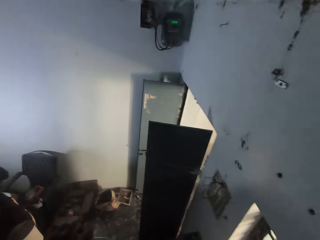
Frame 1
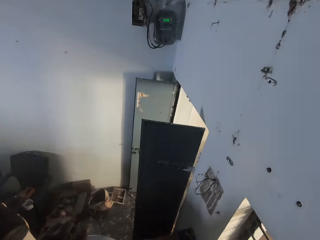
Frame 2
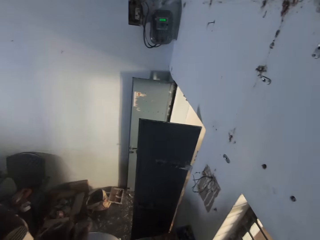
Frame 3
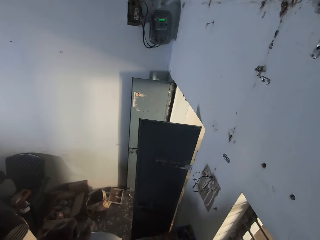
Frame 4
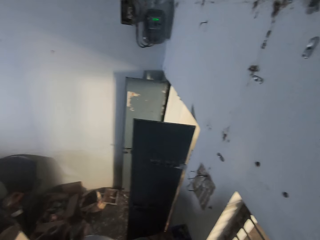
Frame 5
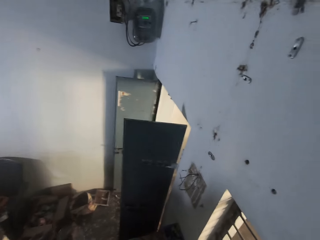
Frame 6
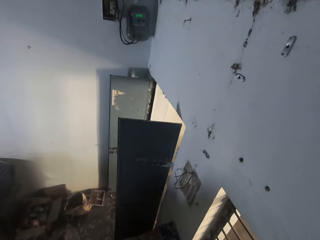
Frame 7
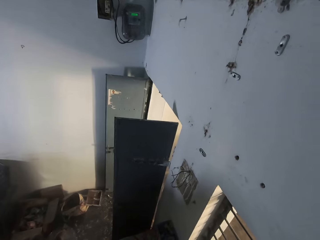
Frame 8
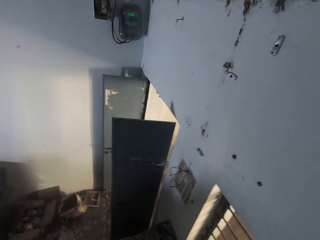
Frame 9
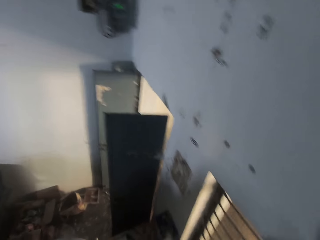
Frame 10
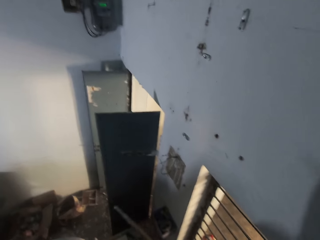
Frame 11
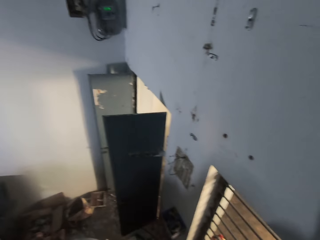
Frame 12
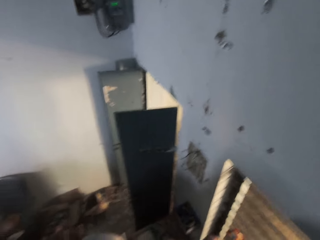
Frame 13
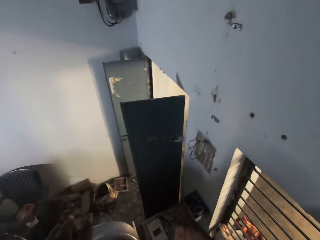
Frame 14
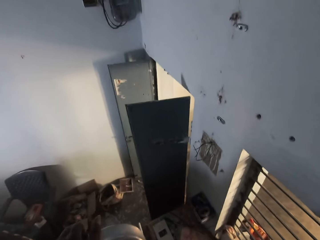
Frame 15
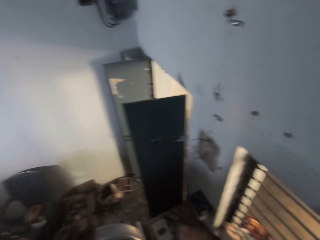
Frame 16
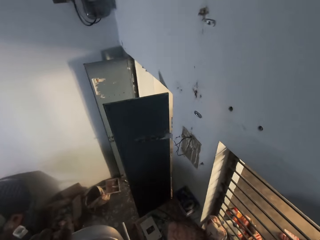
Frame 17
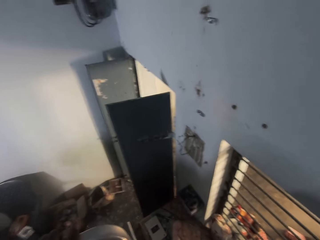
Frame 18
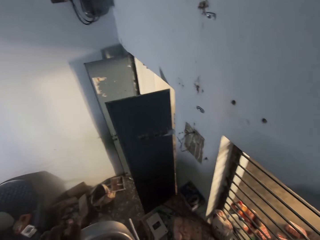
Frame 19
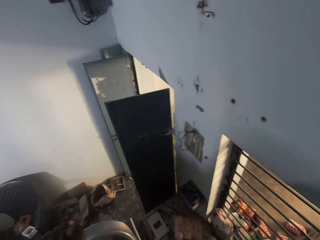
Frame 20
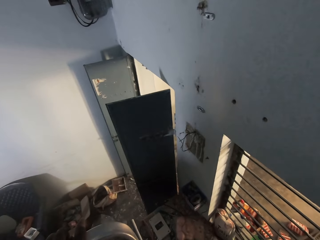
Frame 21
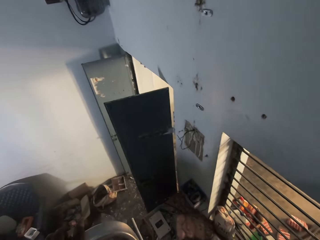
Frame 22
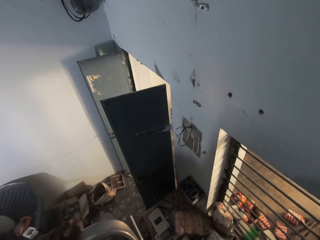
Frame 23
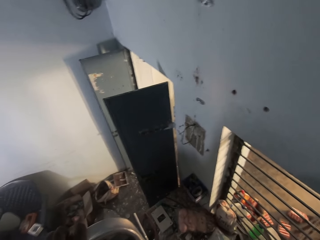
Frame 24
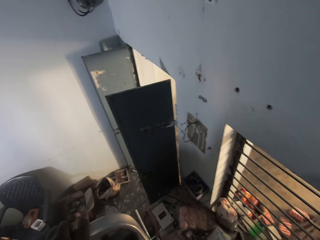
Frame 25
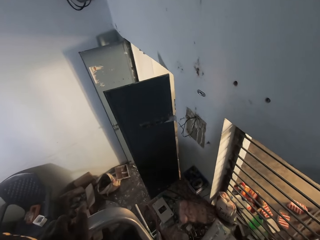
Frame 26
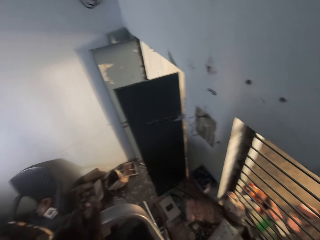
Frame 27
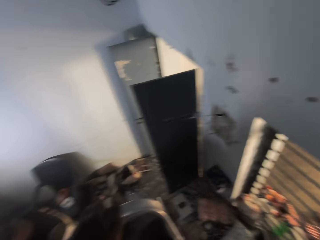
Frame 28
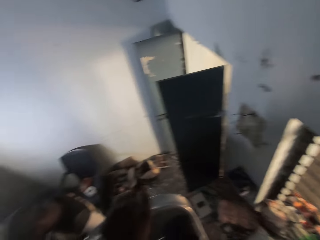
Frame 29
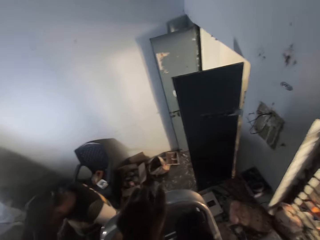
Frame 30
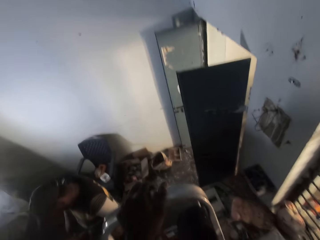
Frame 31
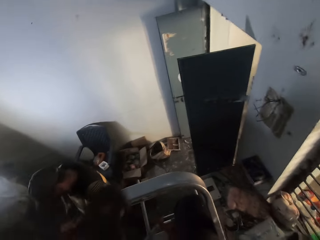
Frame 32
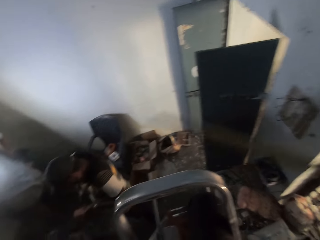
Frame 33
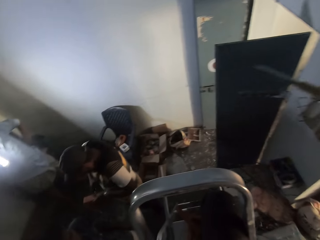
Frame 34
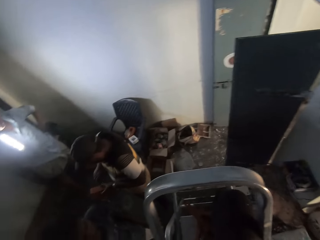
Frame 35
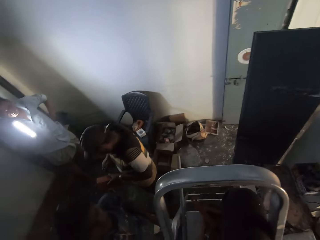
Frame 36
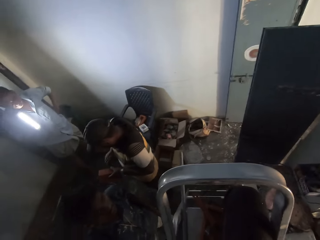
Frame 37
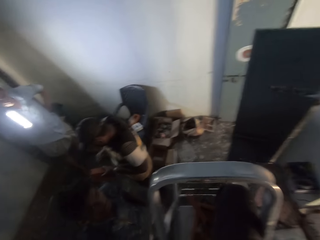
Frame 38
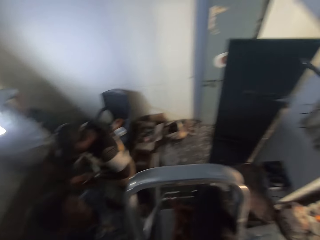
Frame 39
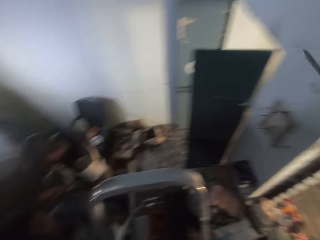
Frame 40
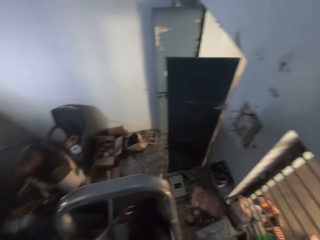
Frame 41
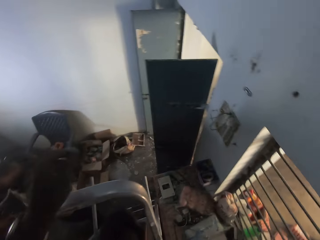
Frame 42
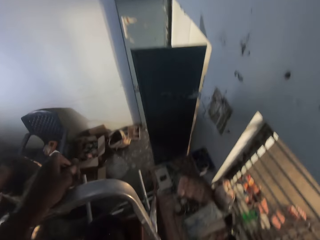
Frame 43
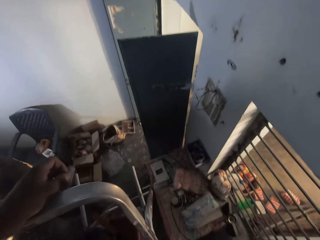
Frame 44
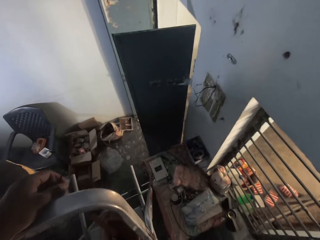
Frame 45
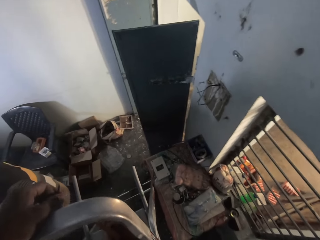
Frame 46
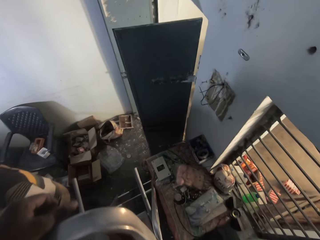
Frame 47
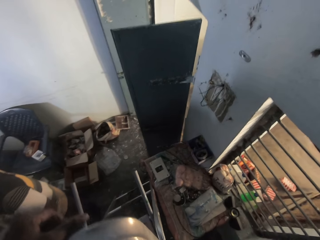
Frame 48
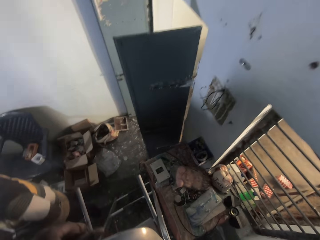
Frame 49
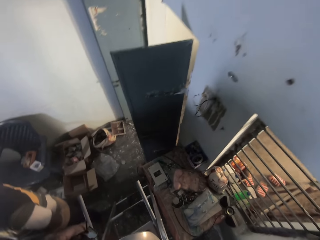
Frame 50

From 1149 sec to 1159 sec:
The camera wearer places his left hand on the ladder. He holds a hook with his left hand. He places his left hand on the ladder.

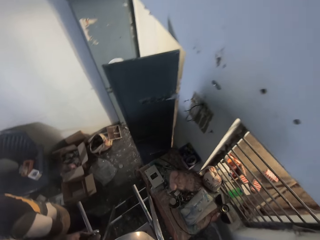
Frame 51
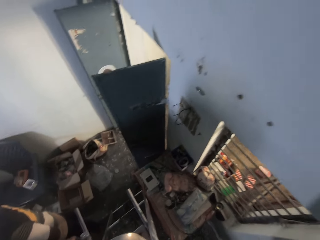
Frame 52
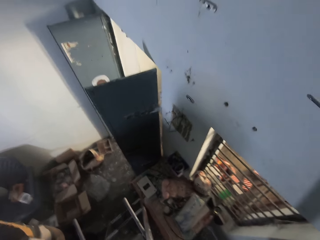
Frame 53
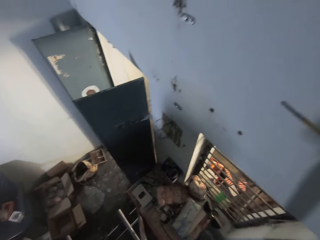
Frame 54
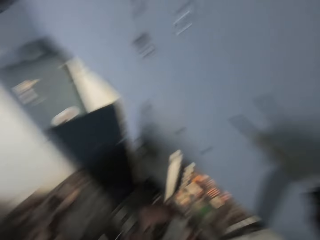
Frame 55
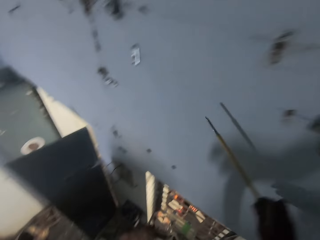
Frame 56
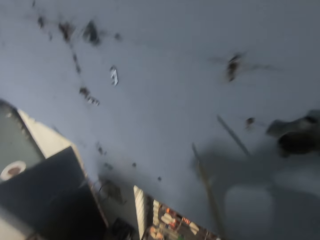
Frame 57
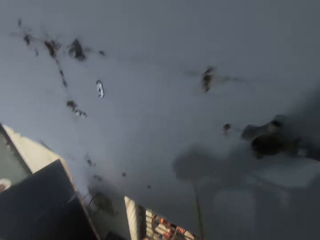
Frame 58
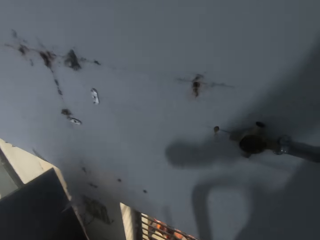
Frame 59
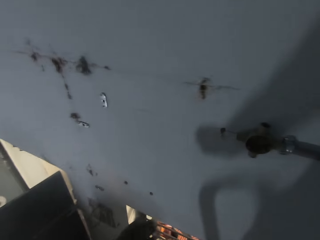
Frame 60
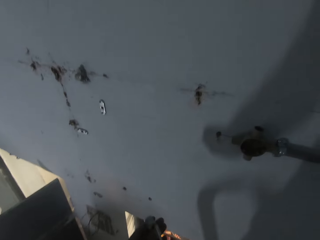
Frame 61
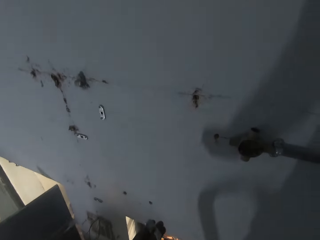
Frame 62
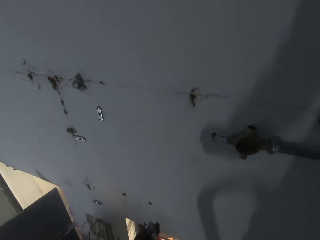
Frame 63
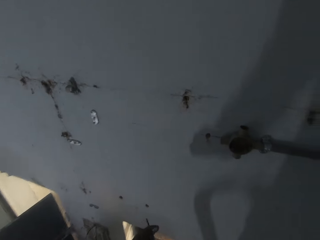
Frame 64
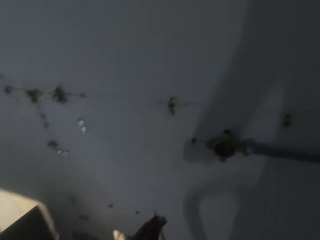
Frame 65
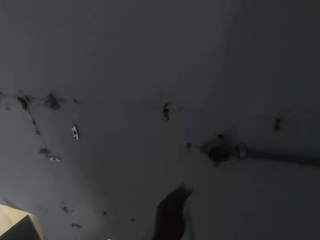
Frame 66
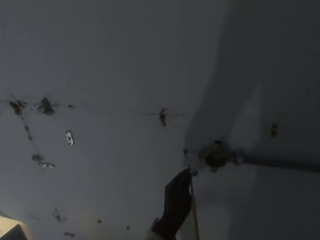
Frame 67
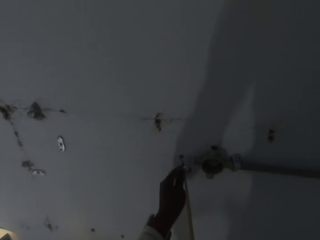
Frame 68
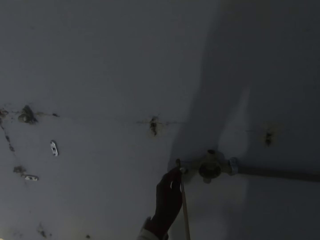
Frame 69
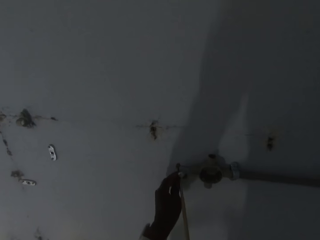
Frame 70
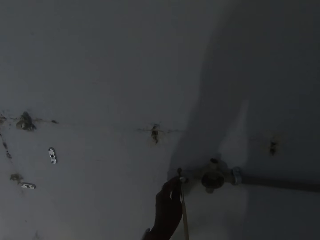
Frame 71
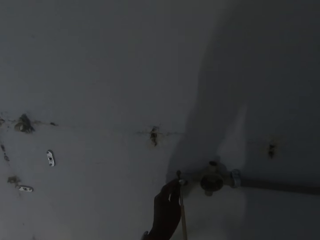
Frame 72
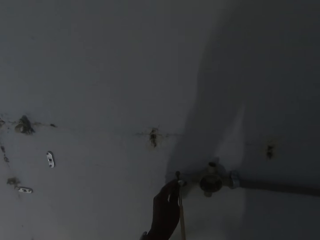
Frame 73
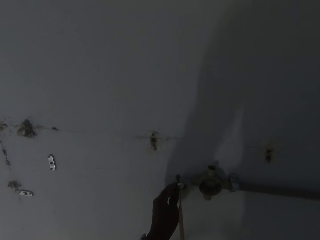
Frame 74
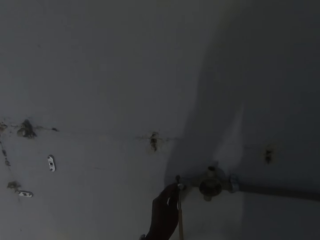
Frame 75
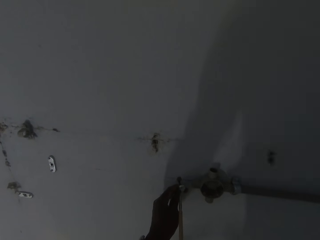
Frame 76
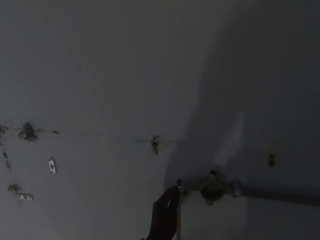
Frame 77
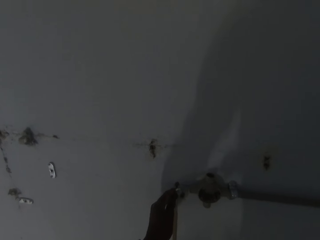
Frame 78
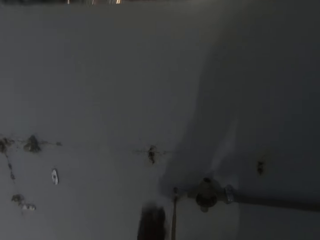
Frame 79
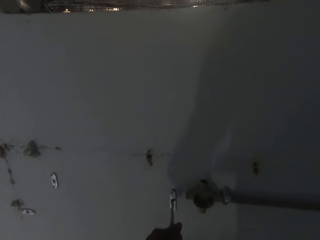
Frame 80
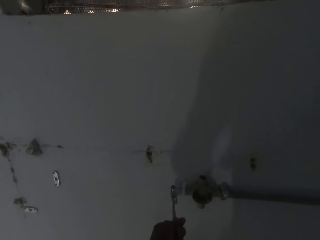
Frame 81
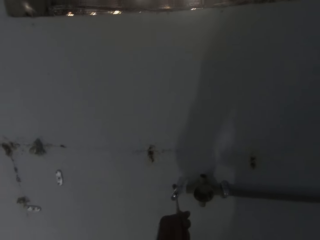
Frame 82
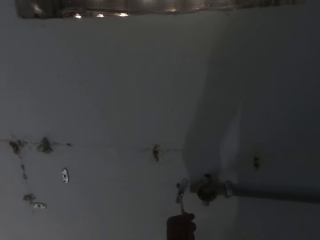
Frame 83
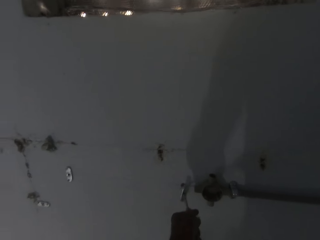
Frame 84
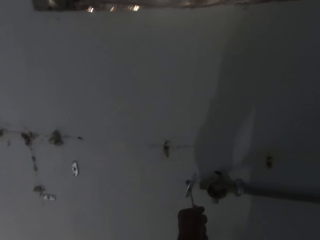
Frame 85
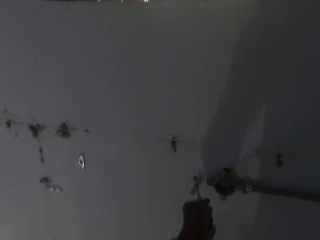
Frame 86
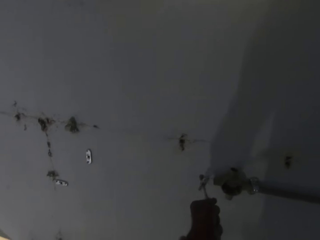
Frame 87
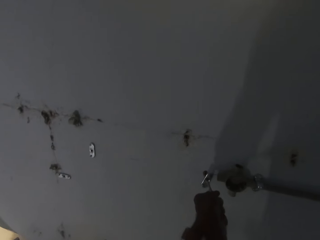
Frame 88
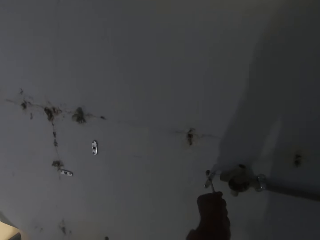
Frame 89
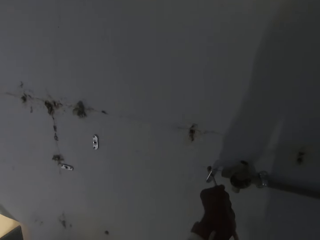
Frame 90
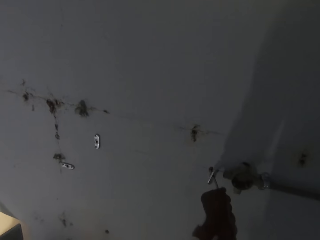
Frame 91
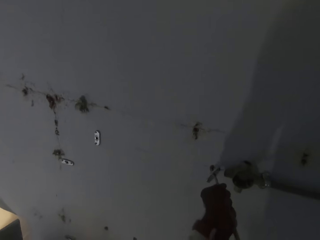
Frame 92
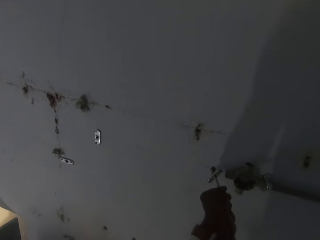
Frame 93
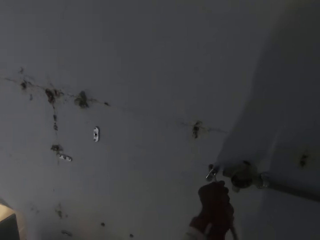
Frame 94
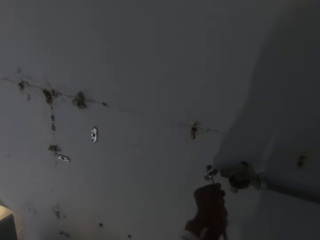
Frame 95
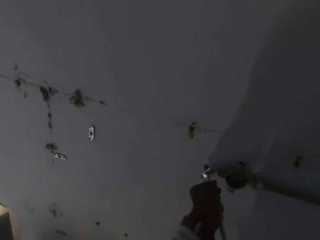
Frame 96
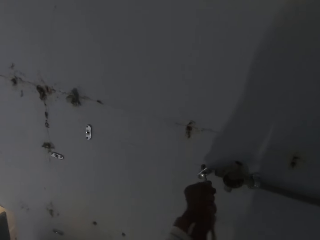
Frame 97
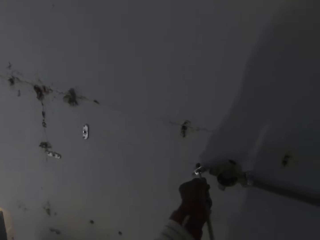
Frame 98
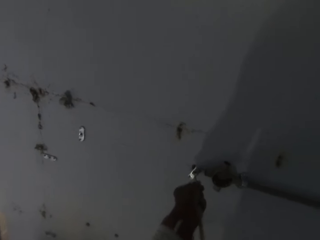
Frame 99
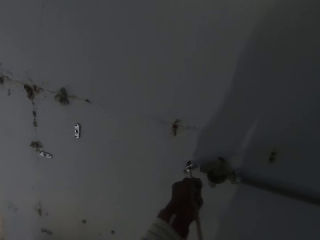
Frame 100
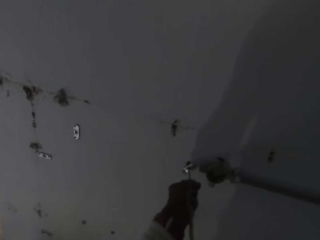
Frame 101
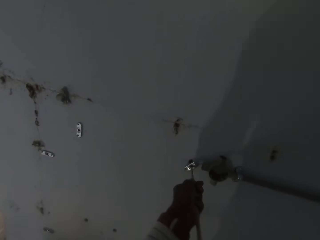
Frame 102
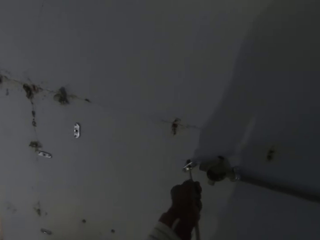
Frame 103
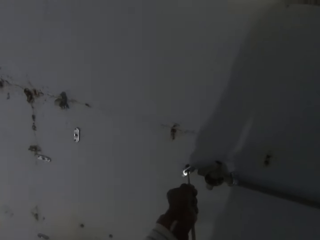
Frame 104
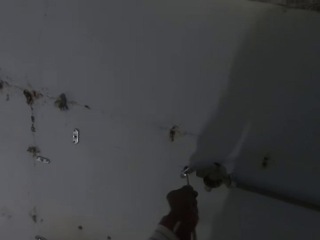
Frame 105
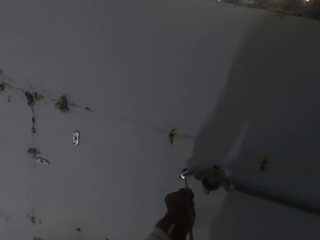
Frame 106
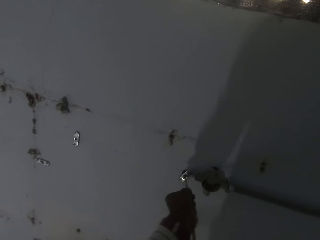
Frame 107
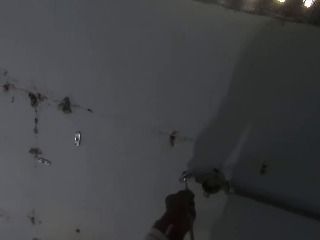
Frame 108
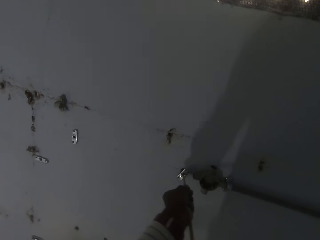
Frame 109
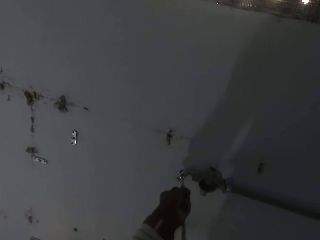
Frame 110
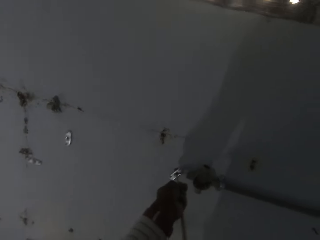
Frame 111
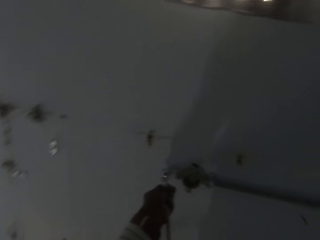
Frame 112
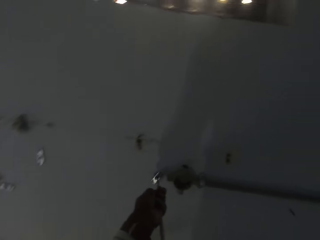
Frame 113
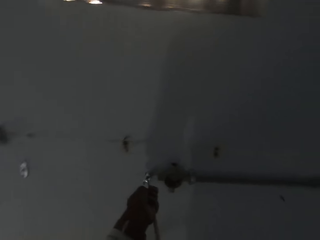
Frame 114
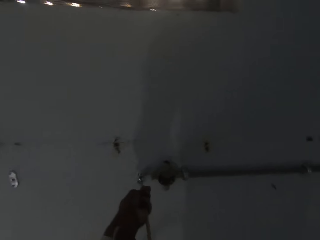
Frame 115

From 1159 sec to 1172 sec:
The camera wearer holds a screwdriver with his right hand. He inserts the screwdriver in his right hand into the hook in his left hand. He inserts the hook with the screwdriver into a hole on the wall with his hands. He drives the screw in the wall plug using the screwdriver.
